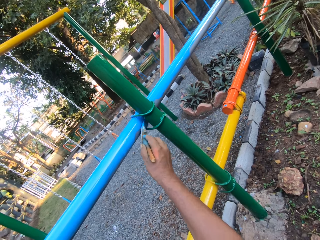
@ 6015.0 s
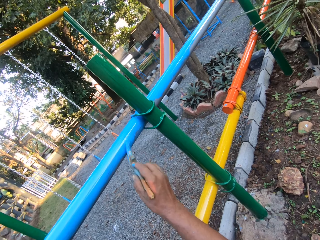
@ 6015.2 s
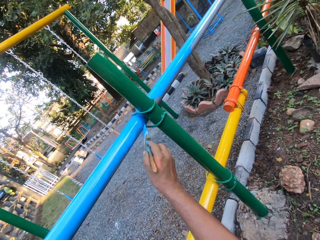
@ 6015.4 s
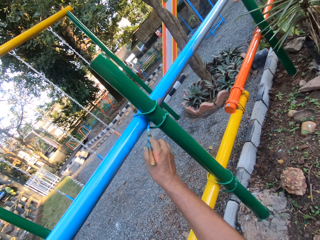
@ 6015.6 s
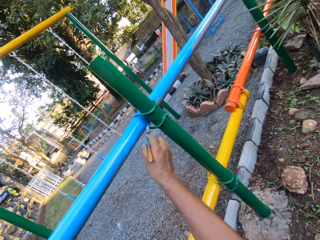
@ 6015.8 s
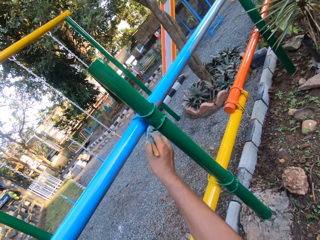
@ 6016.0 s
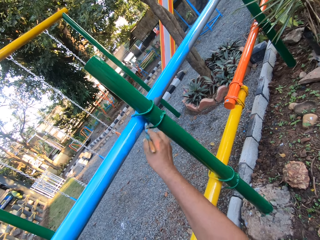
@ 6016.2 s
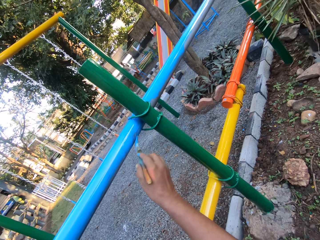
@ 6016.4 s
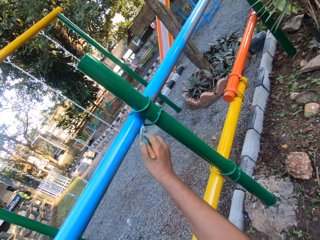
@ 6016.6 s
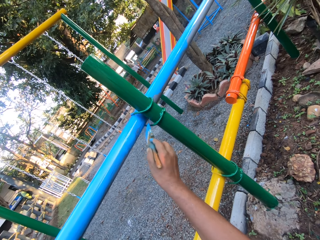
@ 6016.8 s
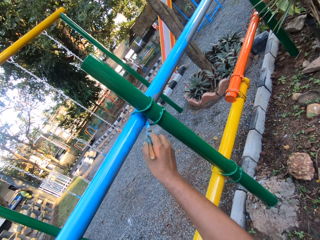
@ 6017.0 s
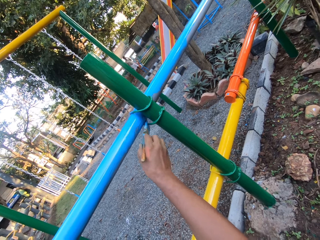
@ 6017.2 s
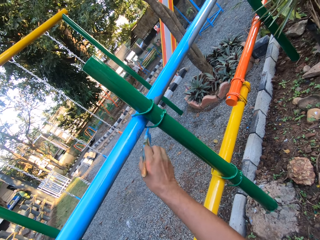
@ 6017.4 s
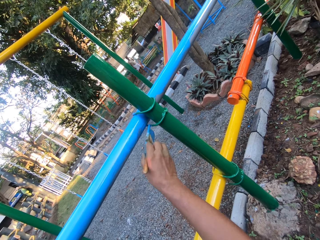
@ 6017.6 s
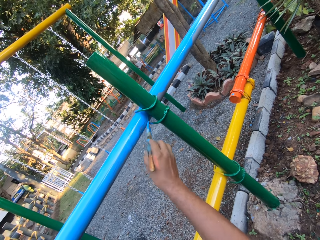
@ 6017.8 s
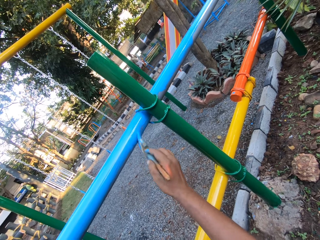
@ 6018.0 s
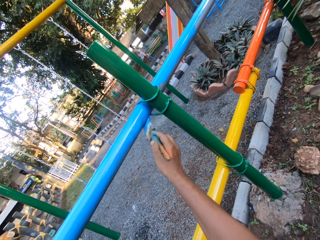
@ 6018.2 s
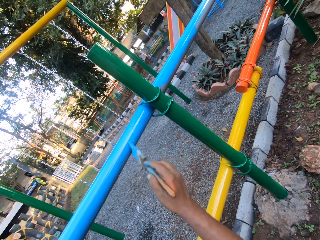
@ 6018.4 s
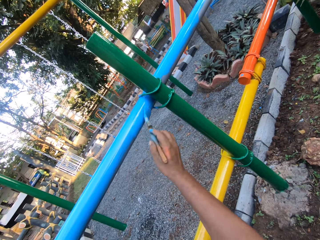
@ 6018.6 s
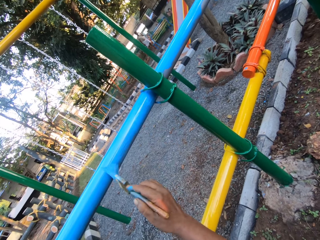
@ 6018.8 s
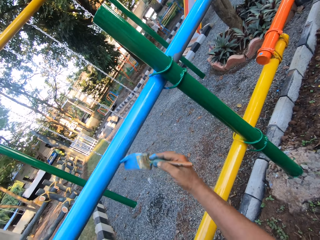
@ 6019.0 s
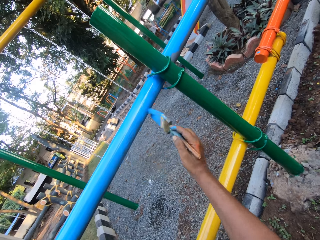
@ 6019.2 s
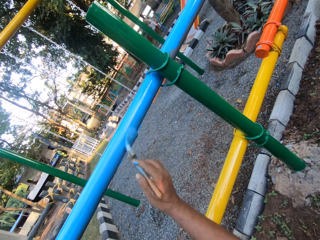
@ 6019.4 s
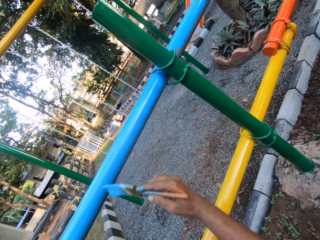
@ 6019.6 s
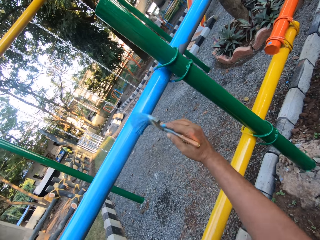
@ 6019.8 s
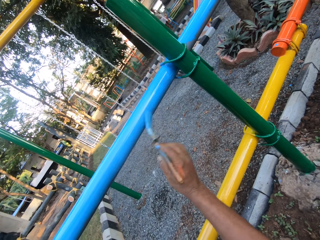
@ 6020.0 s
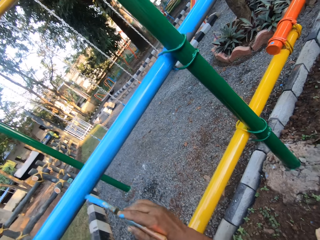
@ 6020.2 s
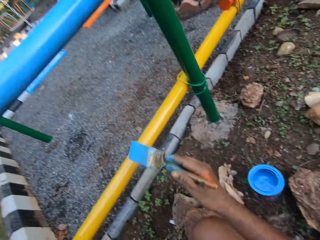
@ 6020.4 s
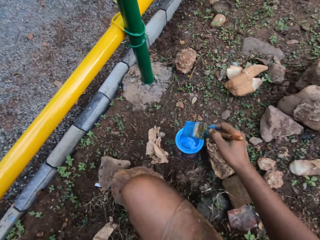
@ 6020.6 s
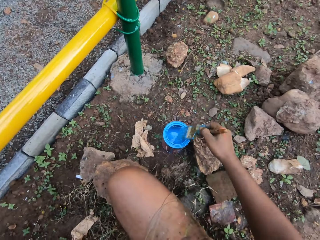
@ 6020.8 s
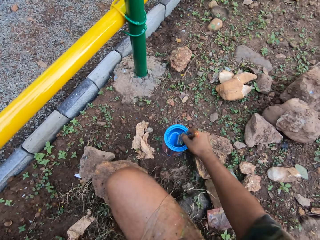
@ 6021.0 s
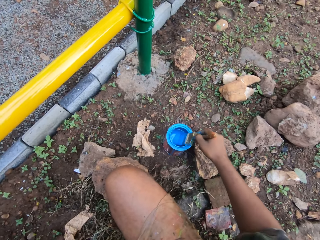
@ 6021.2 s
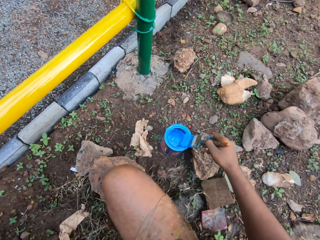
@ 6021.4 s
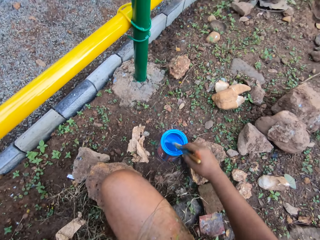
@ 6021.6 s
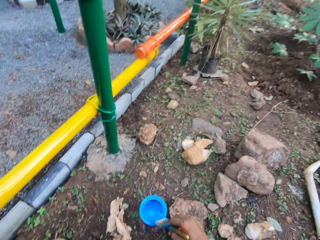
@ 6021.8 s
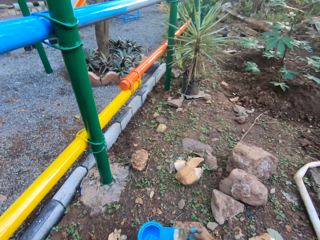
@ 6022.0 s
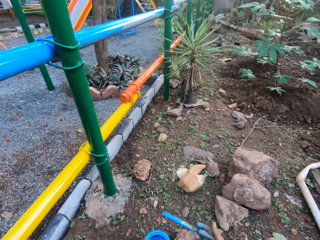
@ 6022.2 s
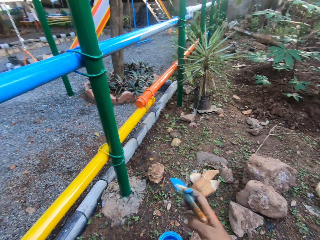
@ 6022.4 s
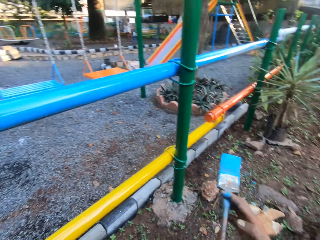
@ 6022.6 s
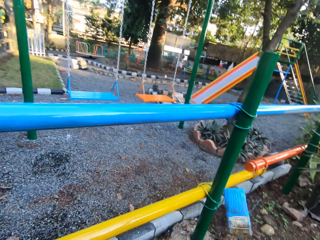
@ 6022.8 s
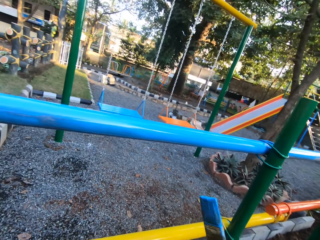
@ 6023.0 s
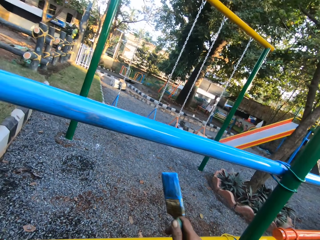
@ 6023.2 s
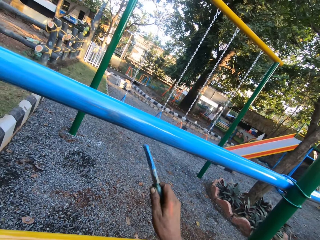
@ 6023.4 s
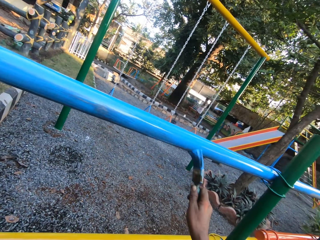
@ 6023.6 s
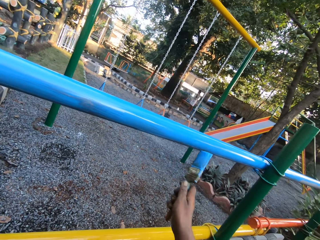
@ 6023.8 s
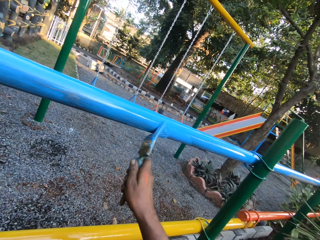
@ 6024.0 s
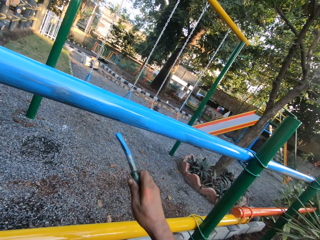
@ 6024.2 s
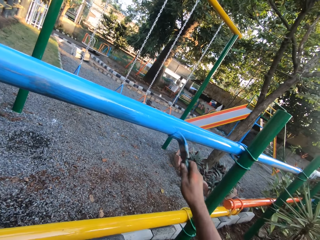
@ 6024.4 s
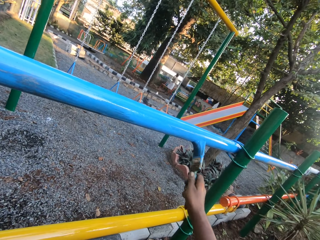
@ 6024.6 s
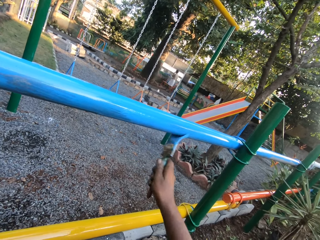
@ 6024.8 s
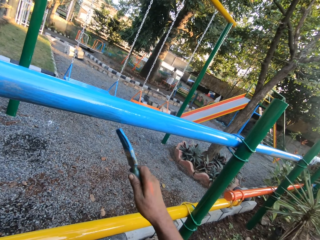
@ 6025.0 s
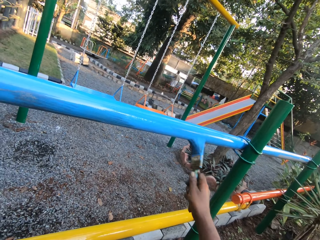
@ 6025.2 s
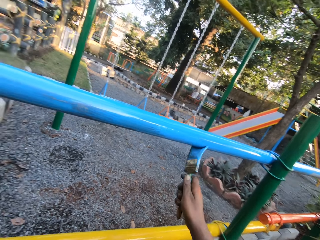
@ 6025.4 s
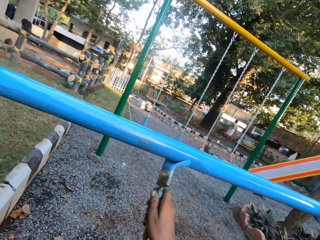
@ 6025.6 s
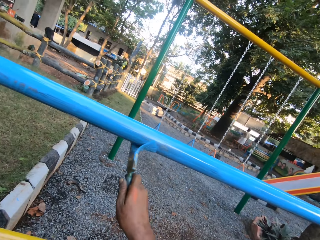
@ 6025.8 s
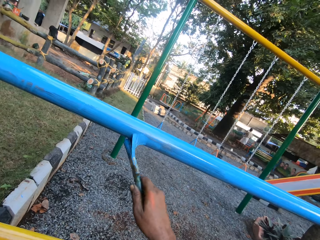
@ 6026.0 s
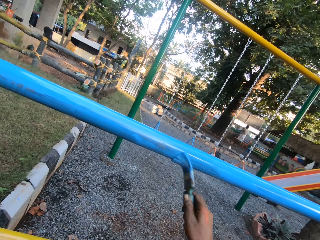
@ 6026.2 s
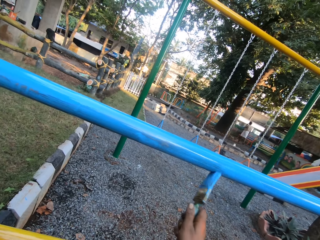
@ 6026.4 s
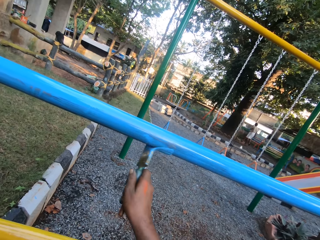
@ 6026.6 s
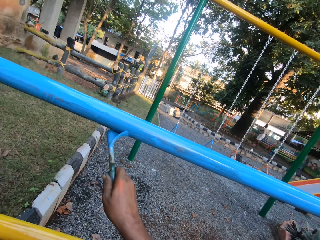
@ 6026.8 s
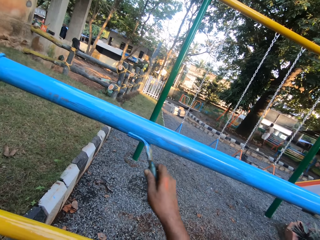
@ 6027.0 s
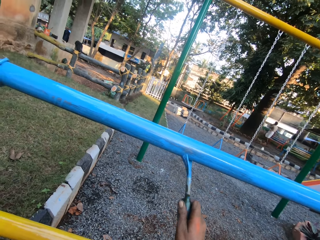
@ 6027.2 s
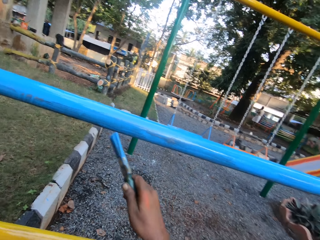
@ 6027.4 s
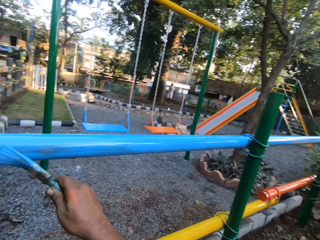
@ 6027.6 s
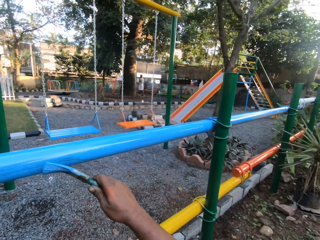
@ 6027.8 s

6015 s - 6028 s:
The camera wearer dips the painting brush in the paints. They paint the metal rod with a brush.

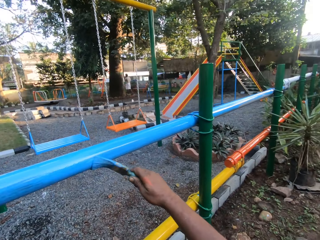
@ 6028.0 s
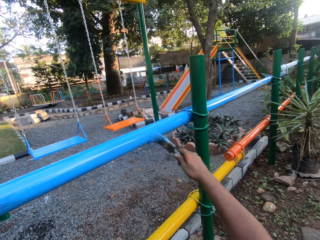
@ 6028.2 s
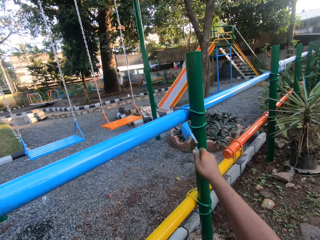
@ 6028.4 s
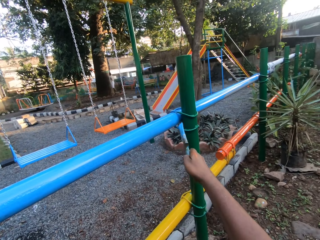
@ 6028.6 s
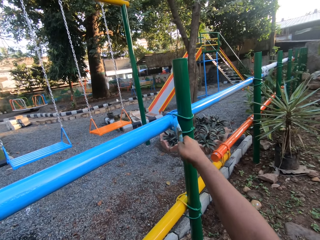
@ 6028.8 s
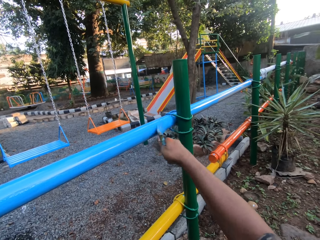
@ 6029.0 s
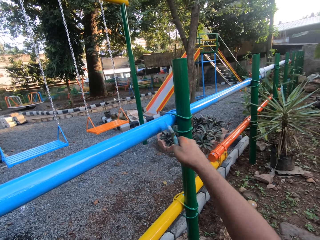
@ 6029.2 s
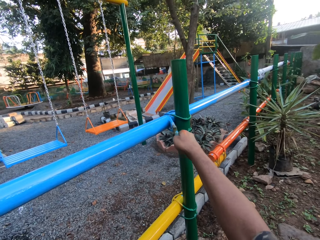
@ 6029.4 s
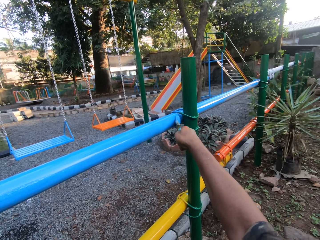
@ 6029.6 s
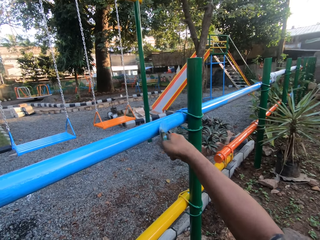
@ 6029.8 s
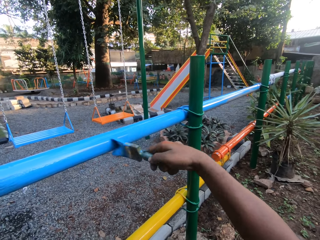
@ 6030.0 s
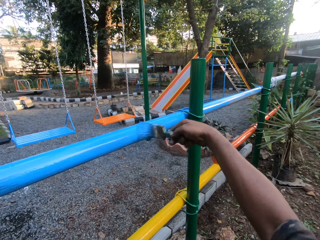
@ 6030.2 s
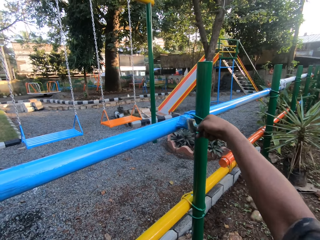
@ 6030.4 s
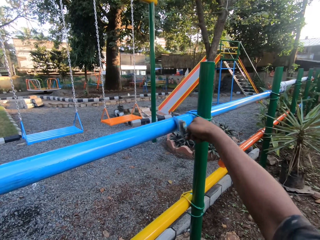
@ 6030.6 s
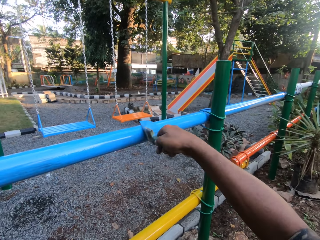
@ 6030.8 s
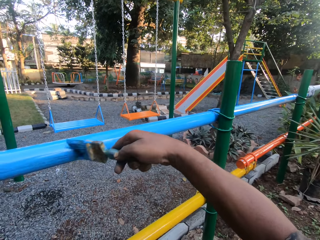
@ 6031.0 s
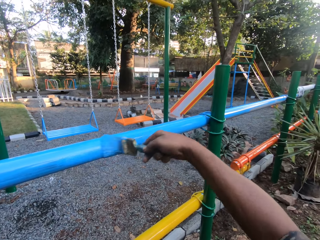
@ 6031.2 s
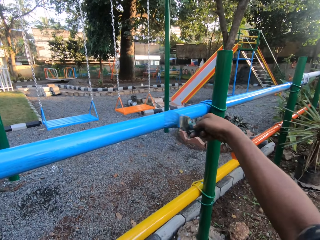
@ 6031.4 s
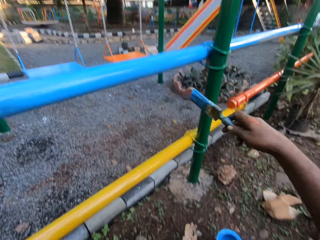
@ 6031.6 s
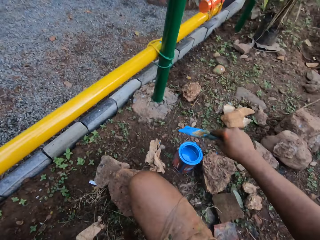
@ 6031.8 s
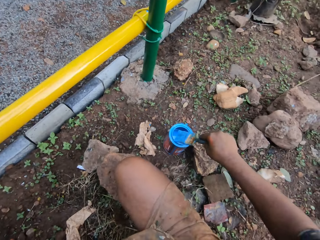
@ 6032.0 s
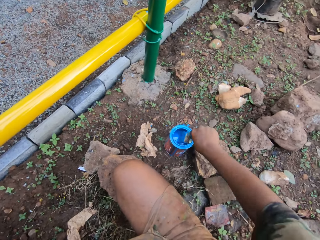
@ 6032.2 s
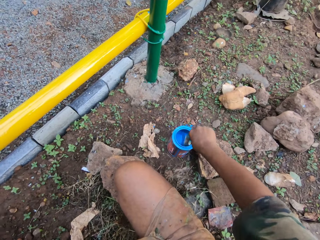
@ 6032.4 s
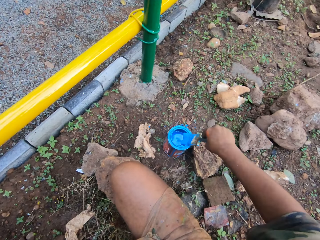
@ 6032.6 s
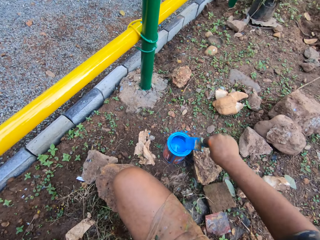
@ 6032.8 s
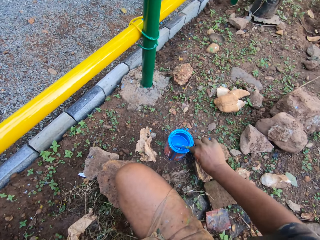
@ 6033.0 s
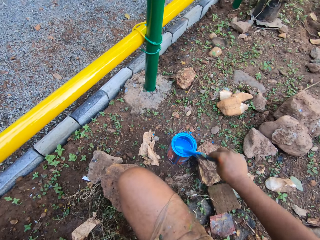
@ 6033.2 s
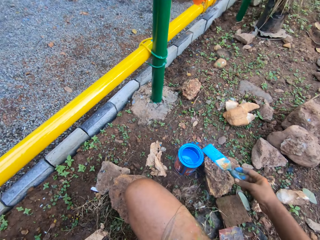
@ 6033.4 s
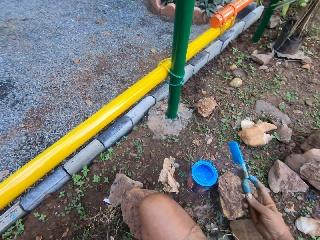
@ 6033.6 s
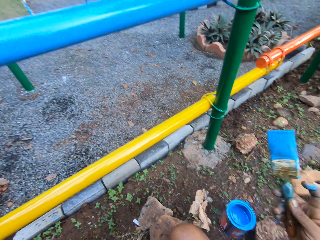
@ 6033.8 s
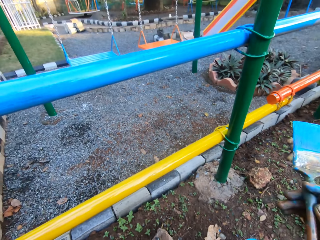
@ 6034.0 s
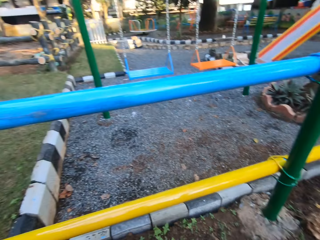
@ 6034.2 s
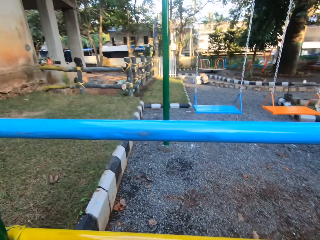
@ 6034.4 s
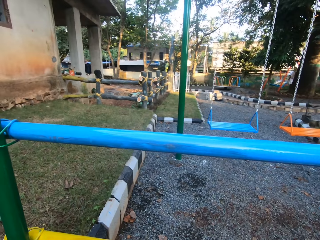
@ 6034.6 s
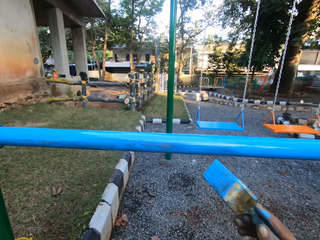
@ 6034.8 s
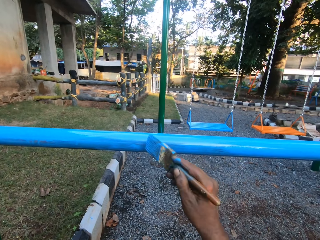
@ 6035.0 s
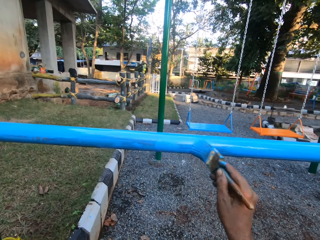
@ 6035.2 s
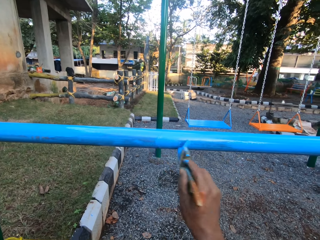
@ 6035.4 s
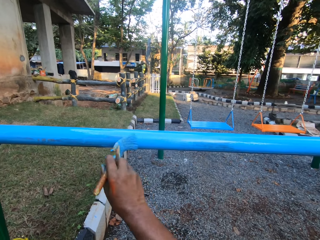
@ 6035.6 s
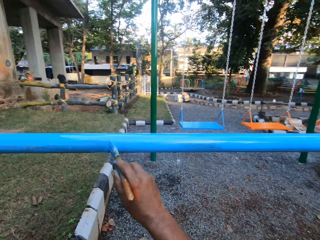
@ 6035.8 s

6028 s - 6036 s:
The camera wearer dips the painting brush in the paints. They paint the metal rod with a brush.
